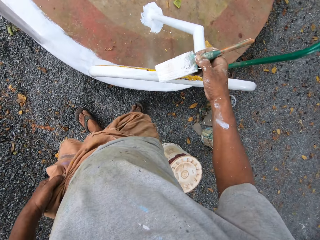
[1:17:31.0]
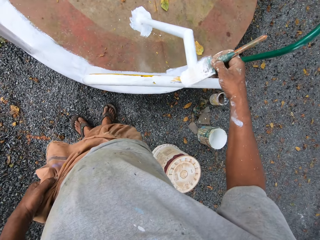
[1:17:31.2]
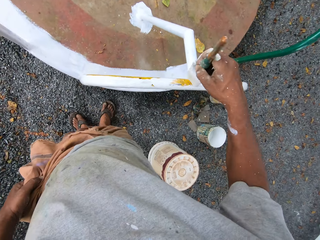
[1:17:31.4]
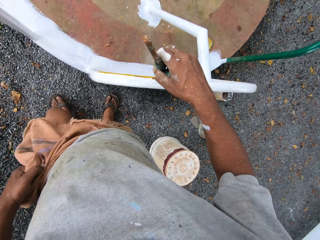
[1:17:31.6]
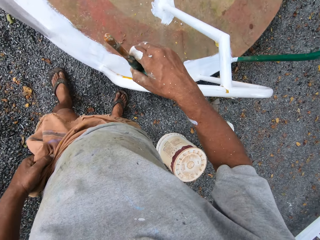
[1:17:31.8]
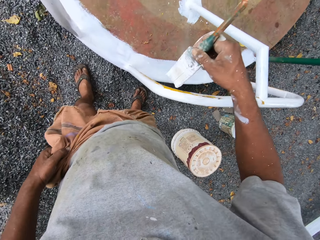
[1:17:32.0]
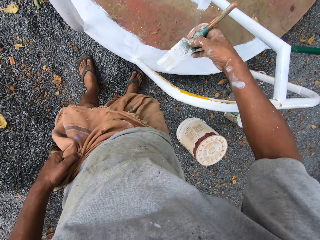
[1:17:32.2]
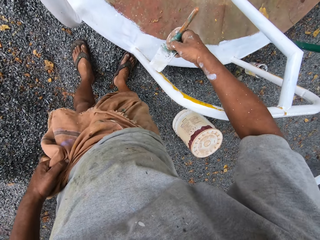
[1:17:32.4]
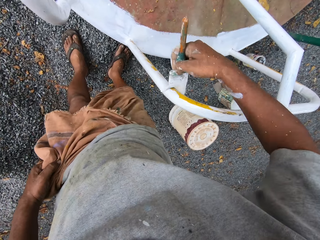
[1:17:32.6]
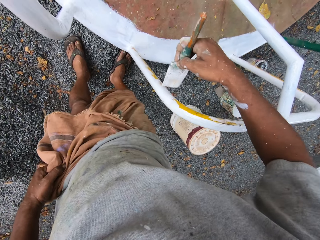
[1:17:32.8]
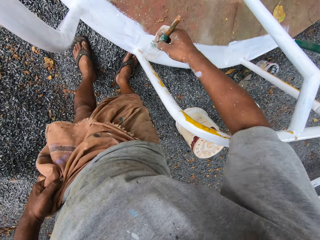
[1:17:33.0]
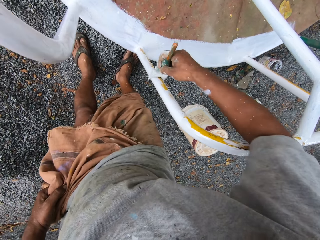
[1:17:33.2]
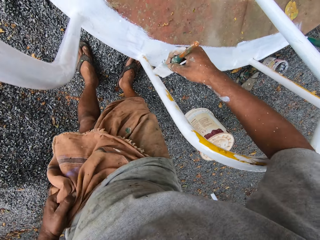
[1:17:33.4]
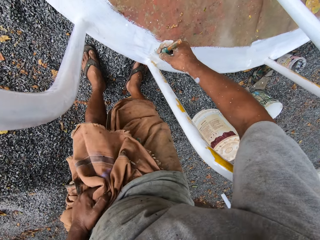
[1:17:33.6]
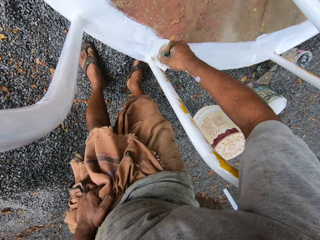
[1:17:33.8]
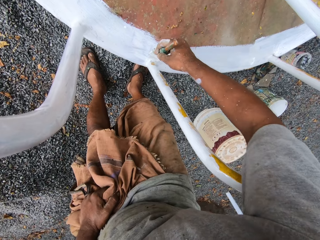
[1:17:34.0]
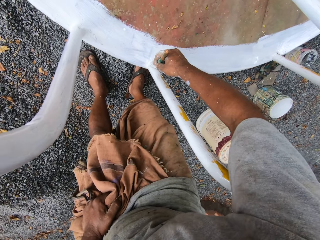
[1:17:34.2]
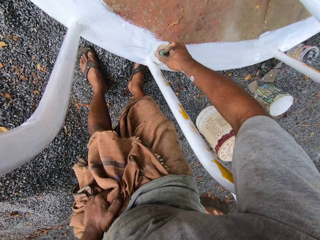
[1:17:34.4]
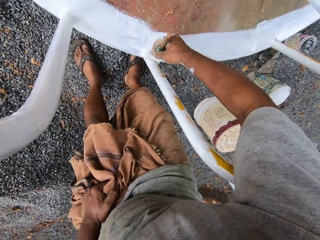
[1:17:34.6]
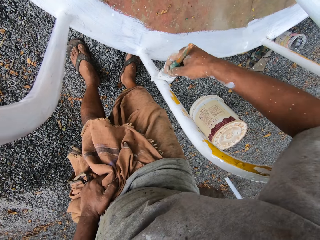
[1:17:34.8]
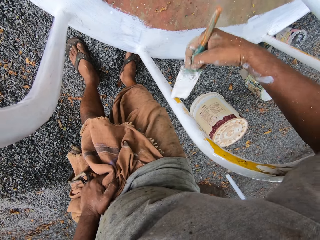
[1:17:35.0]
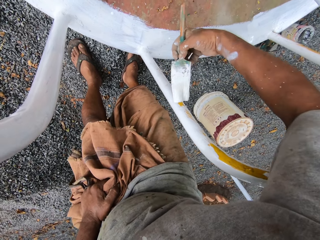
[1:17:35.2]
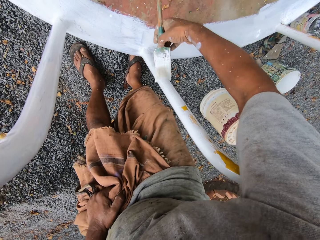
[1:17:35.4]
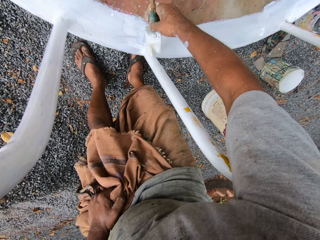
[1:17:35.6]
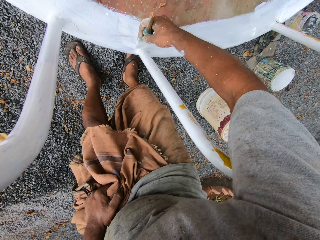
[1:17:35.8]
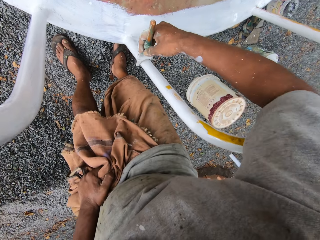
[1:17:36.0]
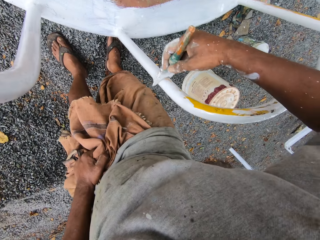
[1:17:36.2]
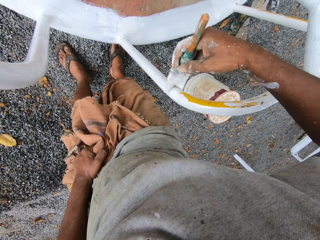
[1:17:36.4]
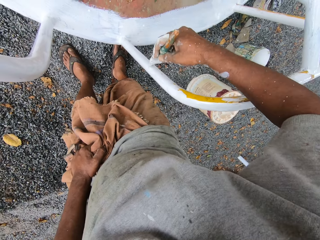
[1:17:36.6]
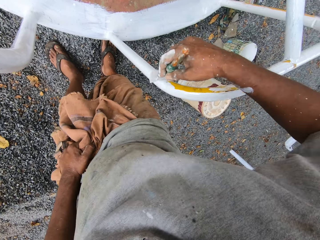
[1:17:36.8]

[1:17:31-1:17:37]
The camera wearer paints the roundabout with the paintbrush.

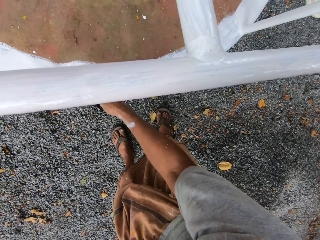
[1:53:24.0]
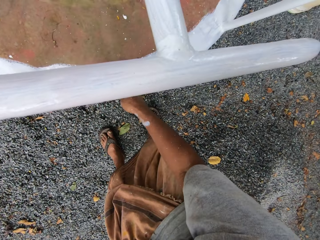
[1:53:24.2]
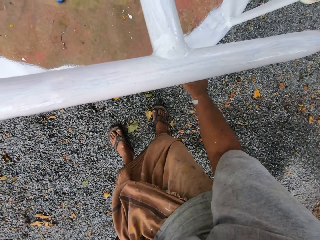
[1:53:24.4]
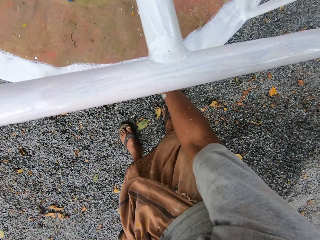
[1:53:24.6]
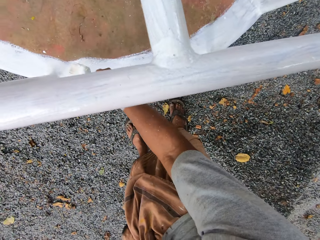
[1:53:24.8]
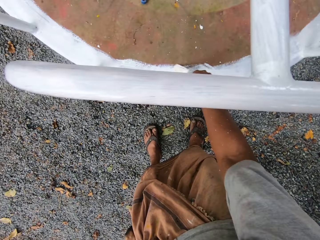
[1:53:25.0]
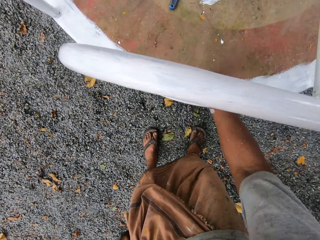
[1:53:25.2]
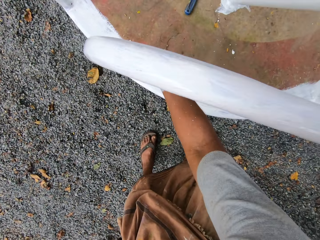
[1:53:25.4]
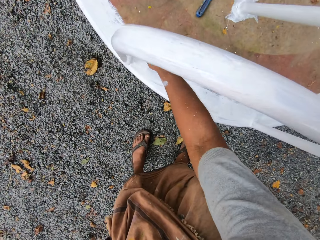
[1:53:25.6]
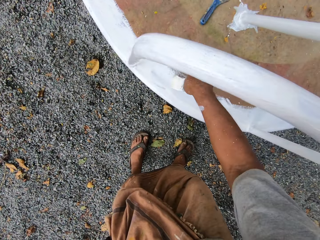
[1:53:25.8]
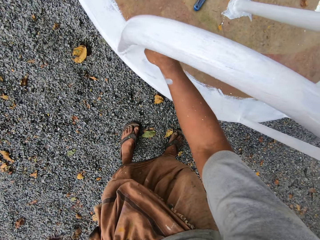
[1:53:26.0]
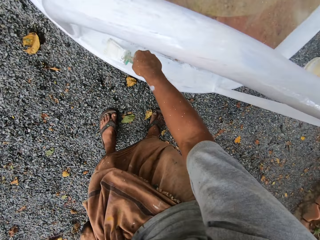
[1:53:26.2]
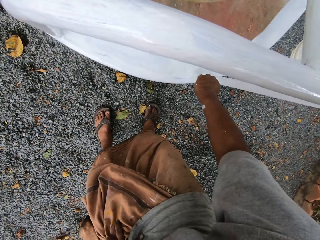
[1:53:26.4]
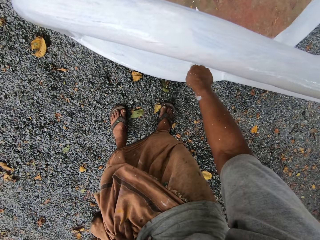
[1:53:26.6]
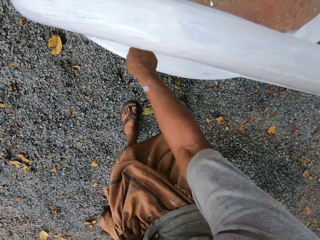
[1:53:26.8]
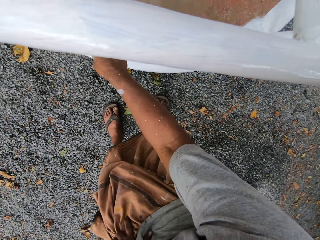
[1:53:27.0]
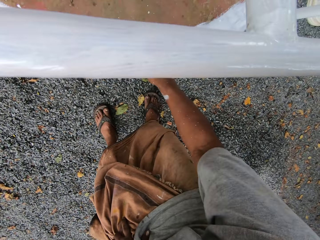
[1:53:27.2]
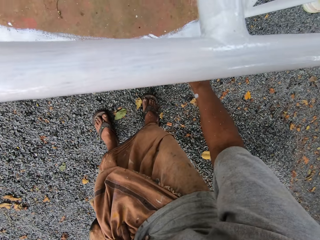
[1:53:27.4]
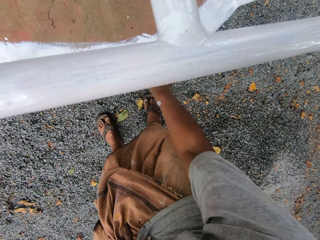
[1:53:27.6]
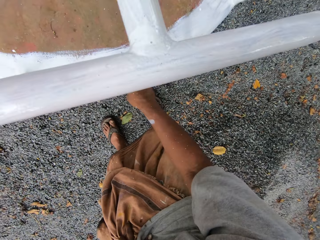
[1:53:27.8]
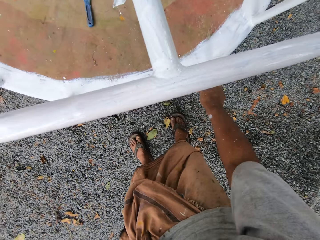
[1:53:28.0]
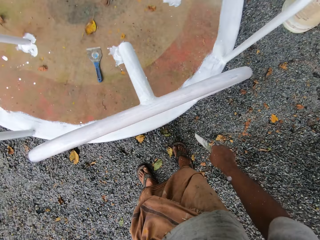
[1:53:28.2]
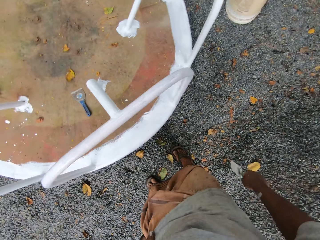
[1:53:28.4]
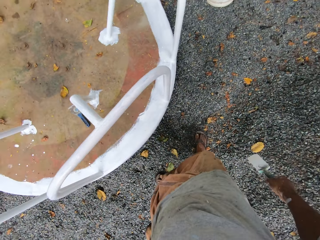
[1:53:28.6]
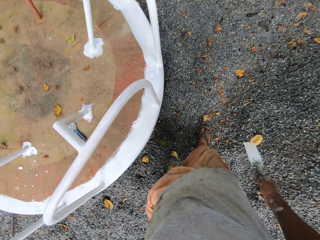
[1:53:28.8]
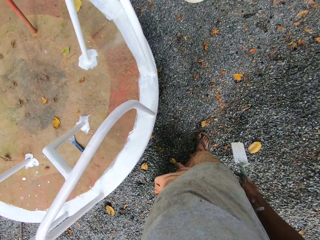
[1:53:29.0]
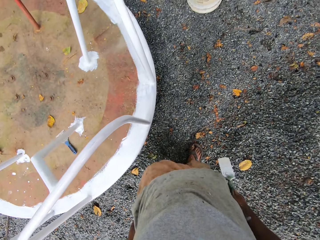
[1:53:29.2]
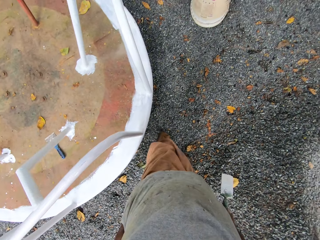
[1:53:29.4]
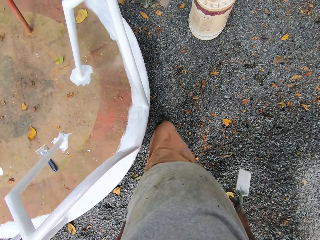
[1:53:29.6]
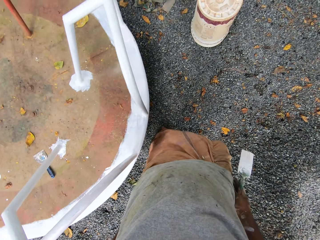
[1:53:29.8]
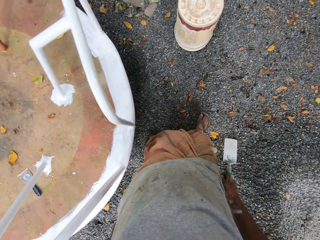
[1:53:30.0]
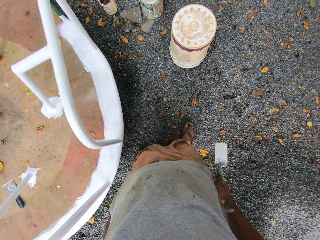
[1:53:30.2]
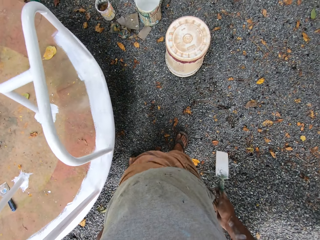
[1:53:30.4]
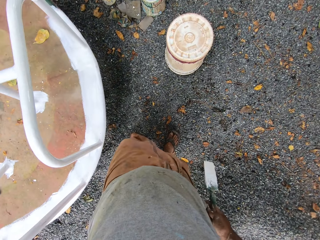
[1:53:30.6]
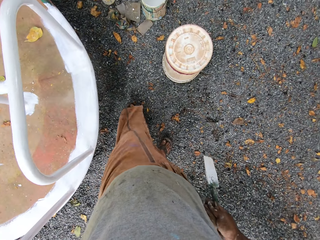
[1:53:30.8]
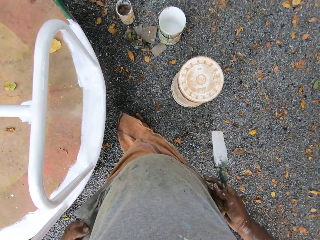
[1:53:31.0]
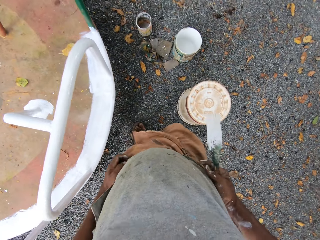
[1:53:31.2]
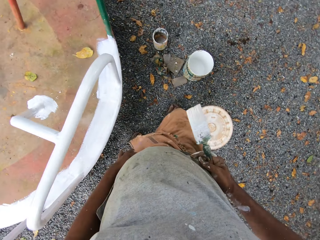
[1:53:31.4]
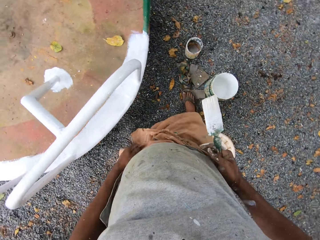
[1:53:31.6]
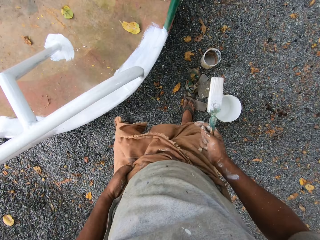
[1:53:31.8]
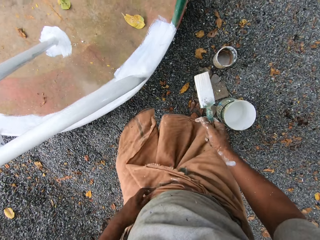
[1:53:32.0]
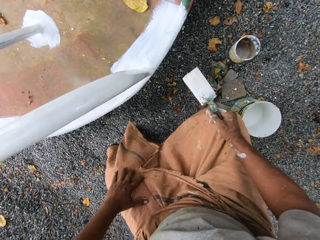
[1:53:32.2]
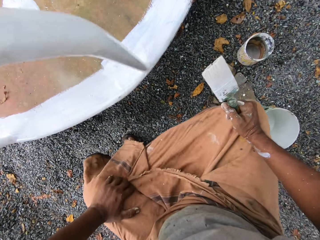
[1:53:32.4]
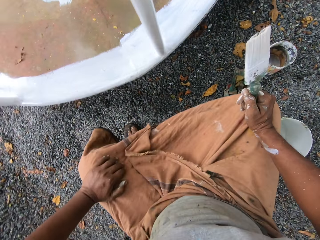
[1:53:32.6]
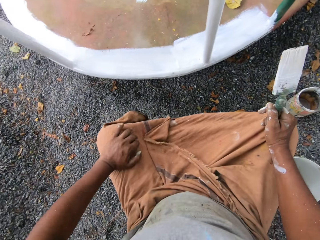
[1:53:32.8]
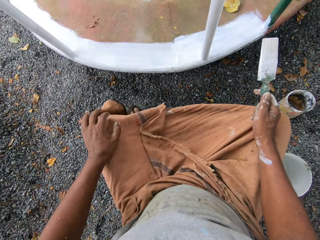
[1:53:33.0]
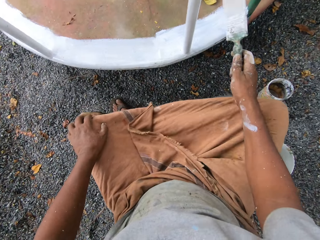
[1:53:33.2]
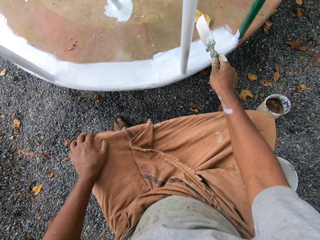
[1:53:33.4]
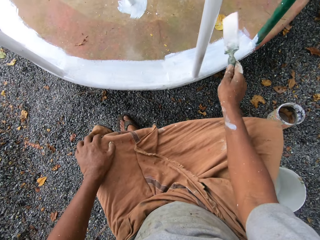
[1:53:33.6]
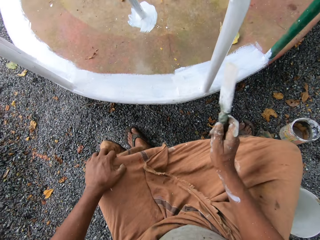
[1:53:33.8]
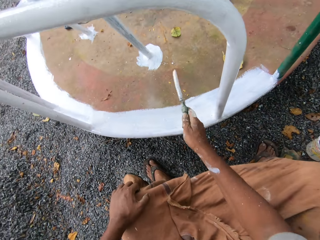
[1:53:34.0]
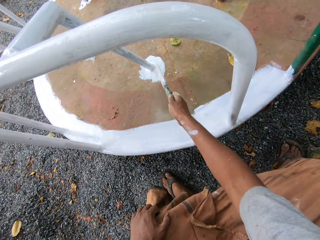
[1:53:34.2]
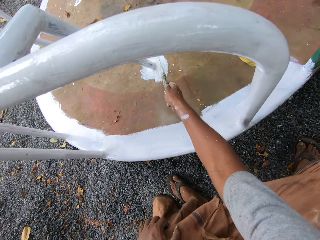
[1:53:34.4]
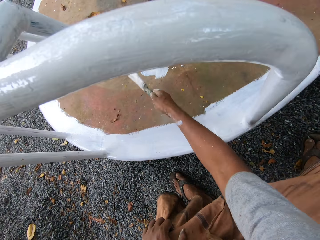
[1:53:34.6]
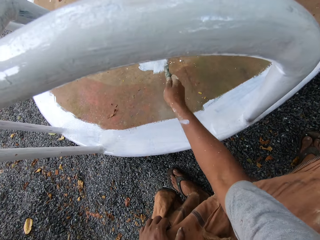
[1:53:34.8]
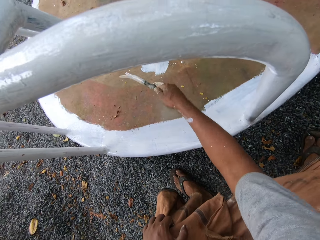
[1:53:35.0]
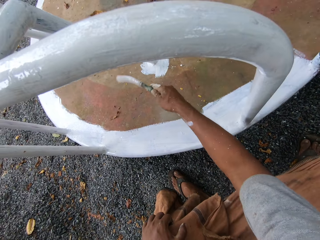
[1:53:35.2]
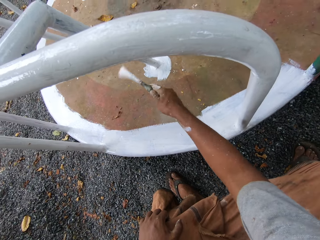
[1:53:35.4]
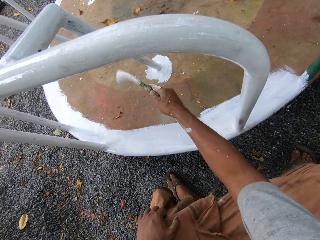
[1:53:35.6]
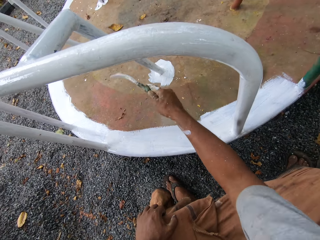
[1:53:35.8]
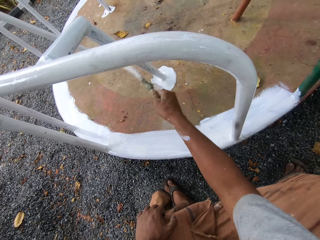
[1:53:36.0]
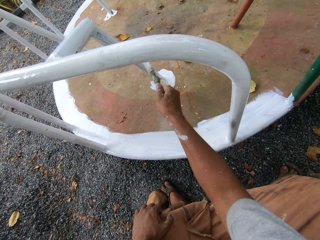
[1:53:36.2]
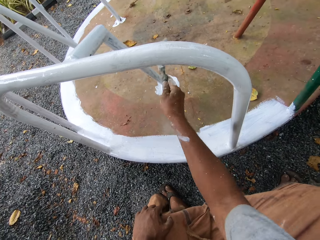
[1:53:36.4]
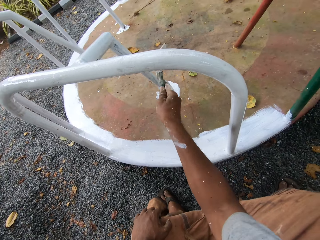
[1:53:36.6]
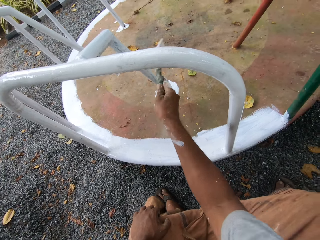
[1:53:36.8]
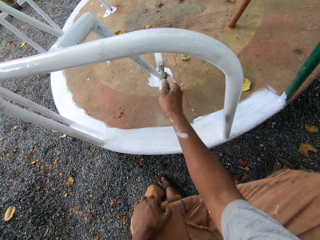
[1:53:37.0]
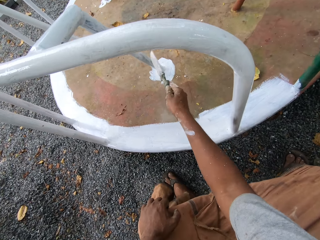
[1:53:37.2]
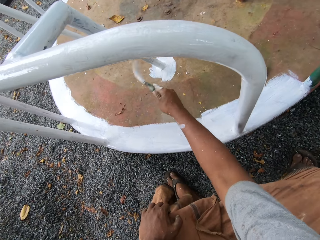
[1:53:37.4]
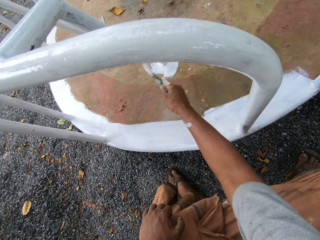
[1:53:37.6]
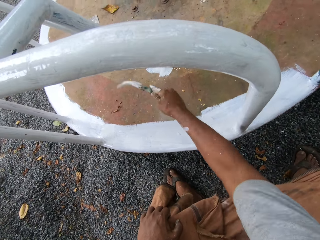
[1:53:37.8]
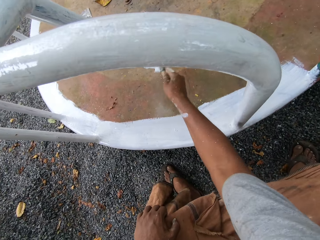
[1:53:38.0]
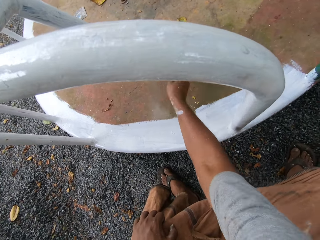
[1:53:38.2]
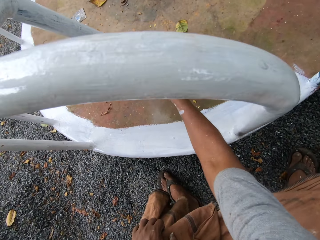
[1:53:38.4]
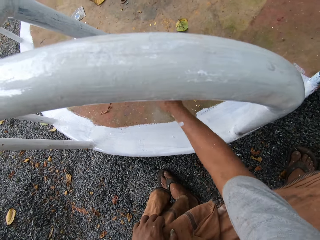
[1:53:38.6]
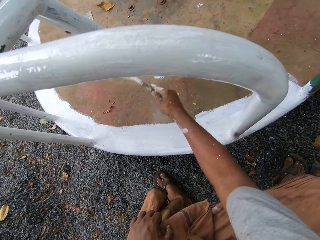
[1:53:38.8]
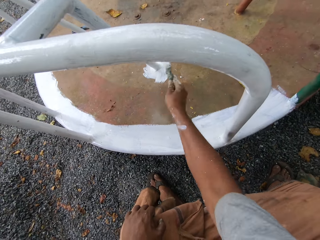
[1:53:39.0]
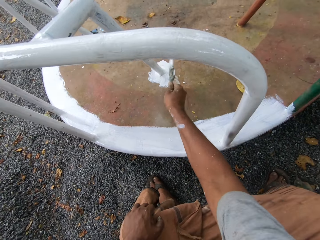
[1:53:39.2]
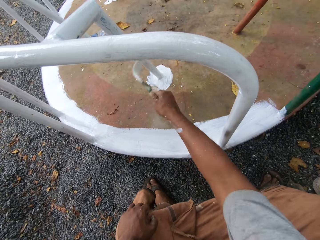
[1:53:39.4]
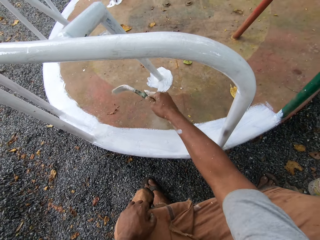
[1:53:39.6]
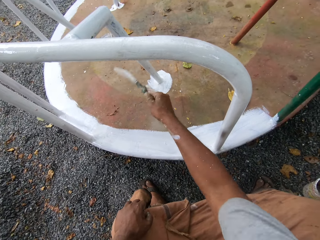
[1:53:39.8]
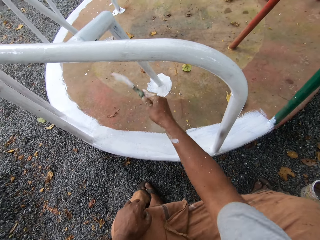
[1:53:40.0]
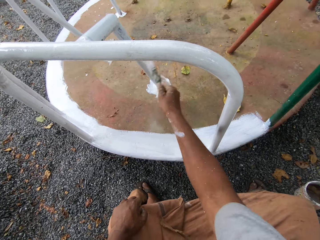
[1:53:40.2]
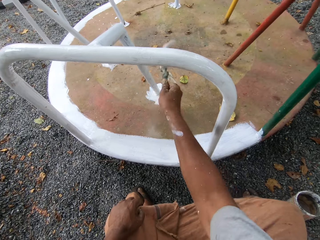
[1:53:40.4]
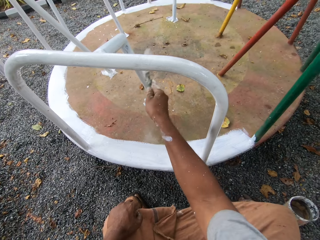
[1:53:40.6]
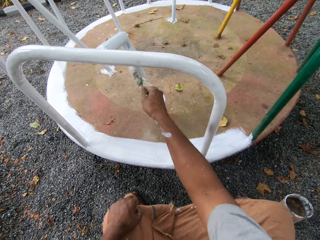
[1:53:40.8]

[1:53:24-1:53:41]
The camera wearer paints on the merry-go-around. They walk towards the can and sit on the can. They paint on the merry-go-around.
